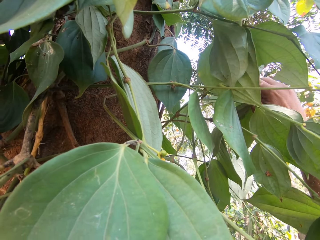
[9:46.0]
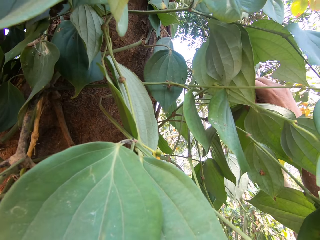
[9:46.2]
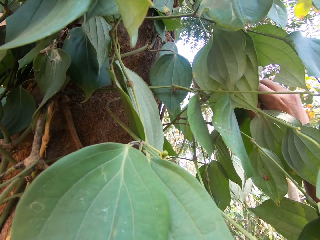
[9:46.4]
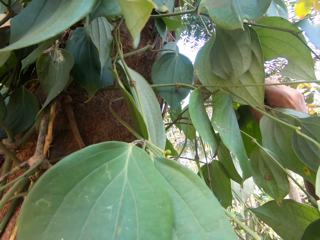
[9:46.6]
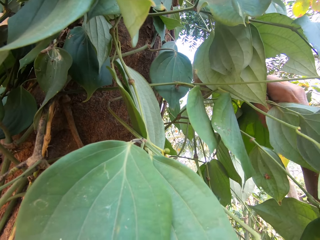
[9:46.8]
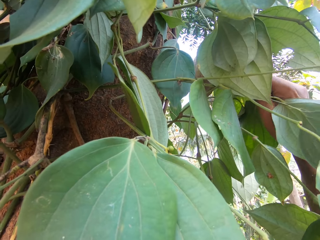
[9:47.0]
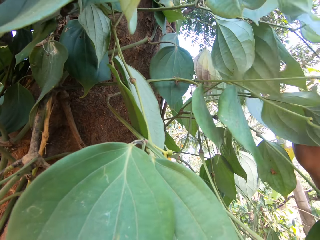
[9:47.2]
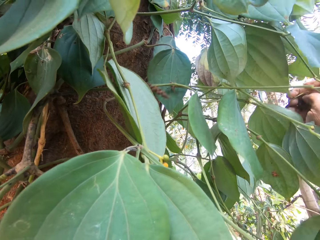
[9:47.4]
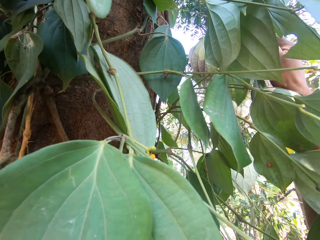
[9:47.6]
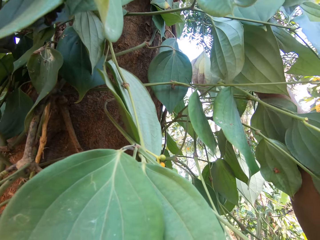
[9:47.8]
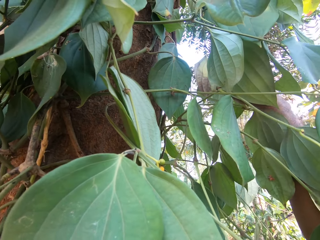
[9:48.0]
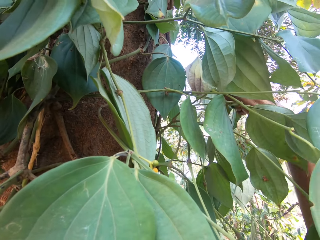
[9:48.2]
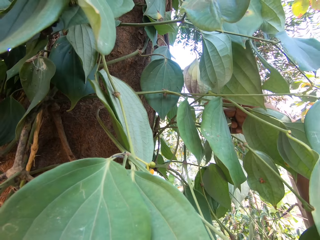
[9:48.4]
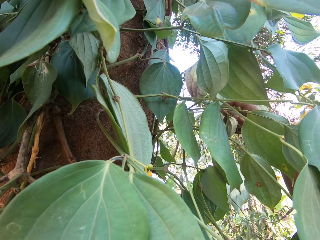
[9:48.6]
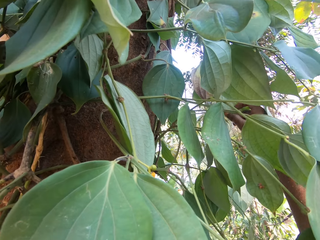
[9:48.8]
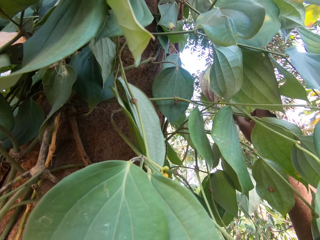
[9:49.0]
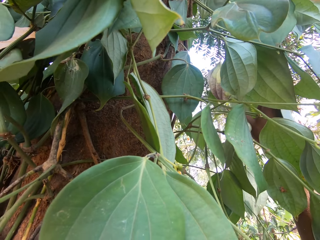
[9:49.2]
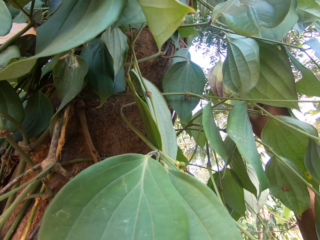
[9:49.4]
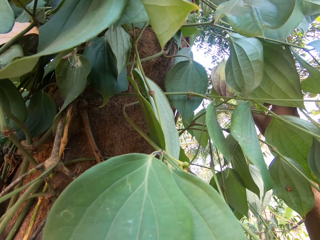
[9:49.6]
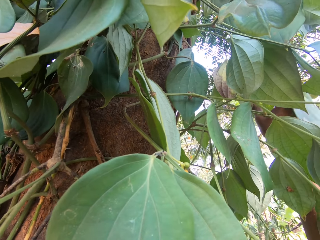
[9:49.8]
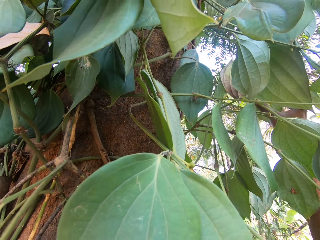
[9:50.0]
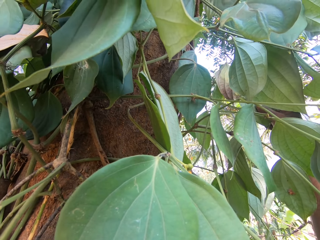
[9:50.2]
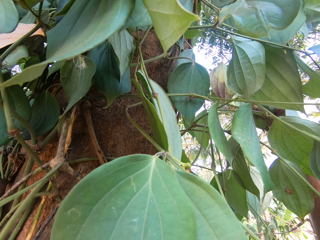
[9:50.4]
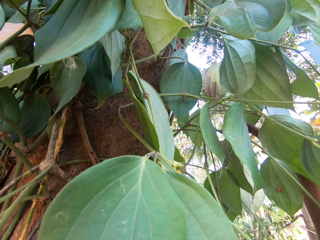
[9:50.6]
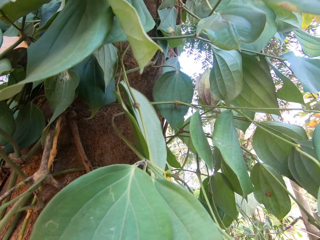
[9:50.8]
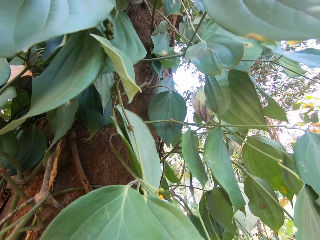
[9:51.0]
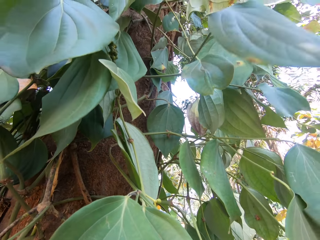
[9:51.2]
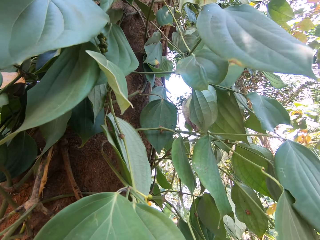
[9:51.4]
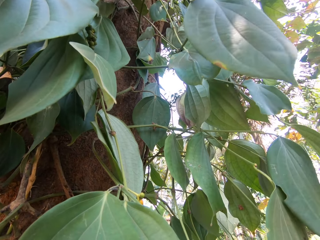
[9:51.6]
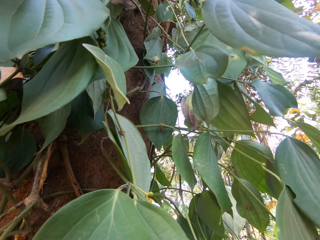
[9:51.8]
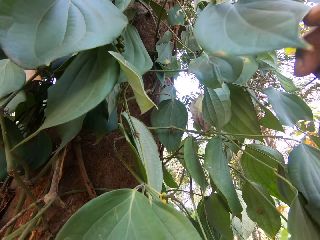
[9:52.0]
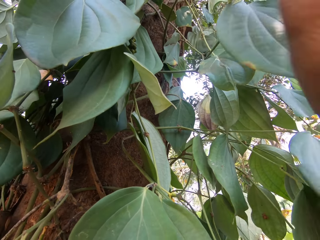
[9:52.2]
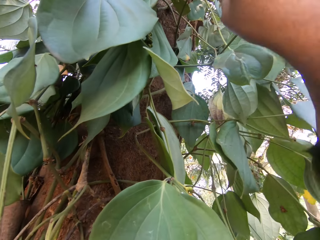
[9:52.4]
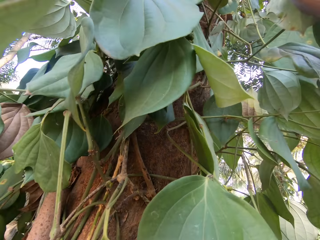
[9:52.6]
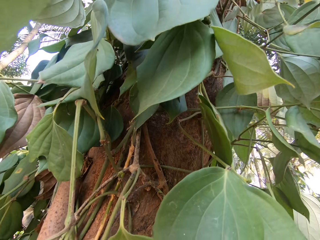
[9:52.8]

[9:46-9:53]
The camera wearer plucks the fruits from the tree with his right hand. He plucks the fruits from the tree again.

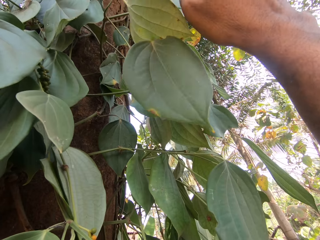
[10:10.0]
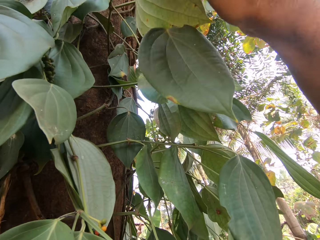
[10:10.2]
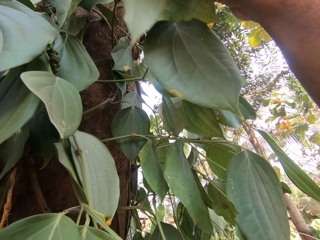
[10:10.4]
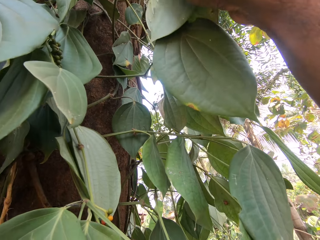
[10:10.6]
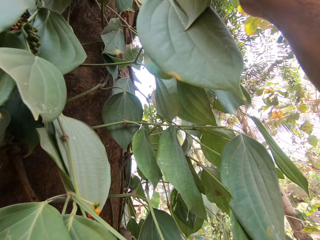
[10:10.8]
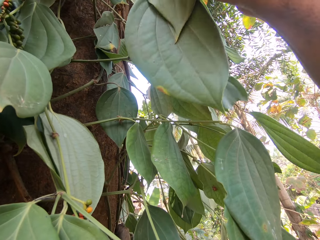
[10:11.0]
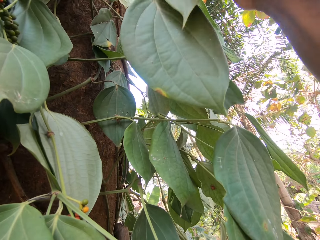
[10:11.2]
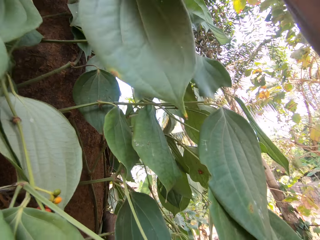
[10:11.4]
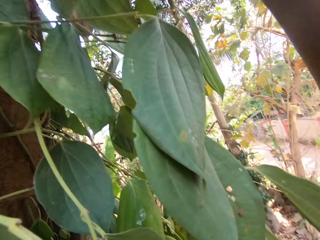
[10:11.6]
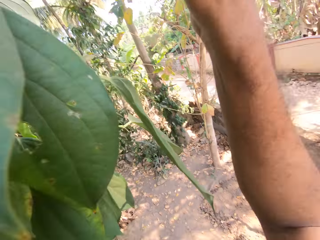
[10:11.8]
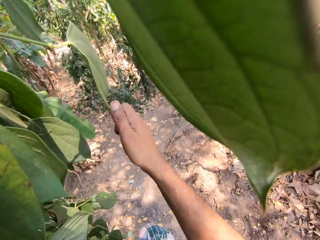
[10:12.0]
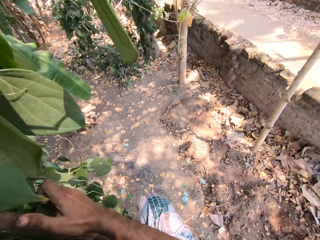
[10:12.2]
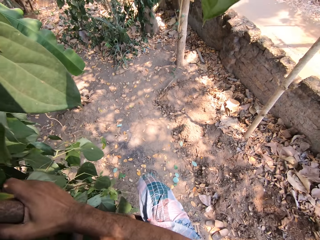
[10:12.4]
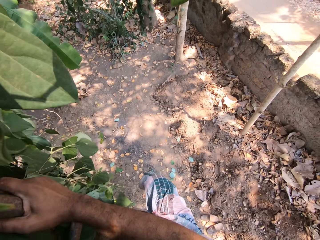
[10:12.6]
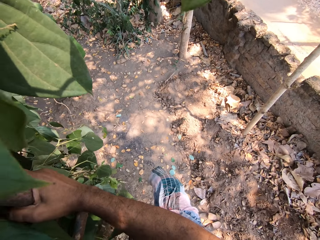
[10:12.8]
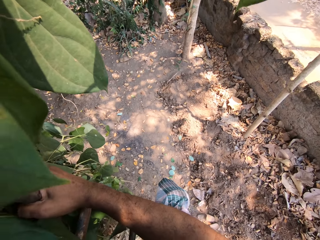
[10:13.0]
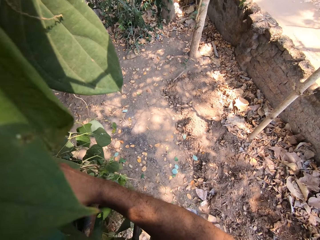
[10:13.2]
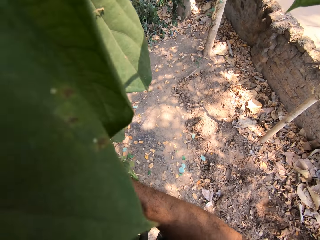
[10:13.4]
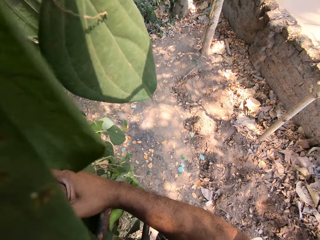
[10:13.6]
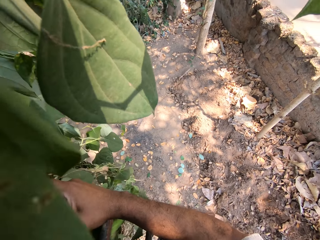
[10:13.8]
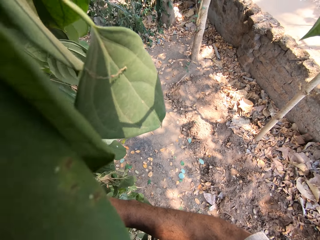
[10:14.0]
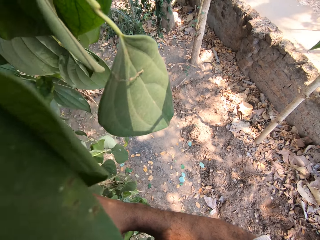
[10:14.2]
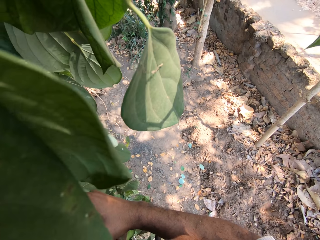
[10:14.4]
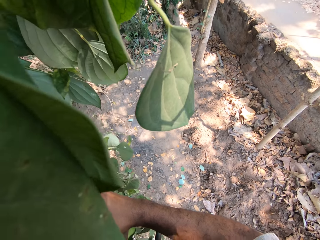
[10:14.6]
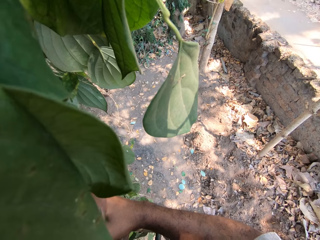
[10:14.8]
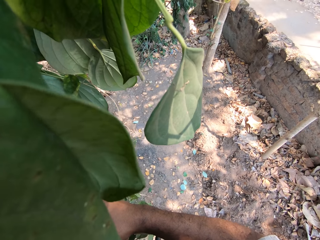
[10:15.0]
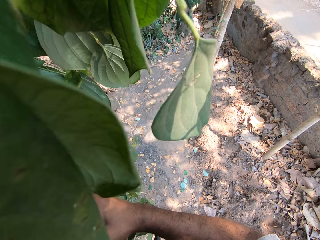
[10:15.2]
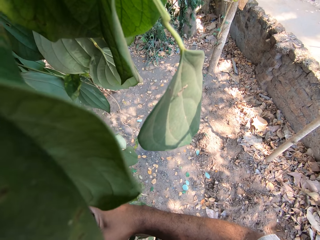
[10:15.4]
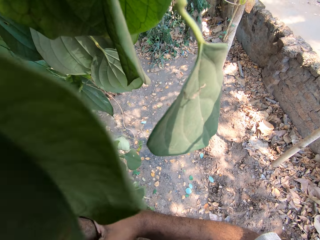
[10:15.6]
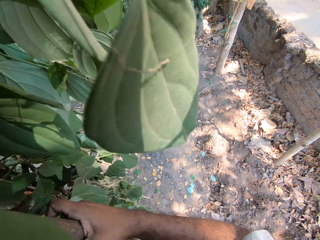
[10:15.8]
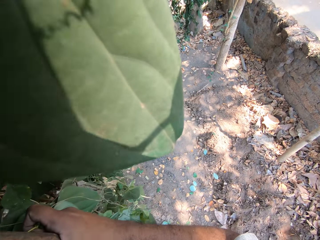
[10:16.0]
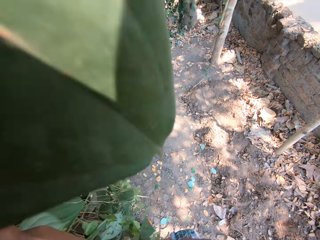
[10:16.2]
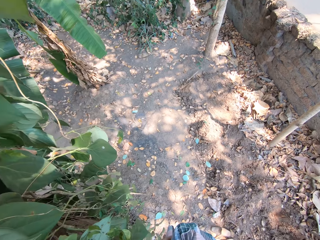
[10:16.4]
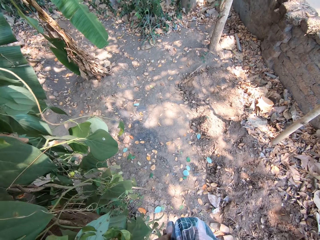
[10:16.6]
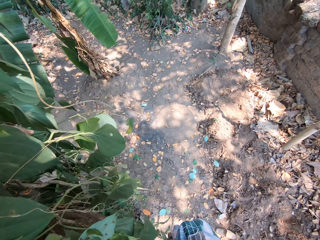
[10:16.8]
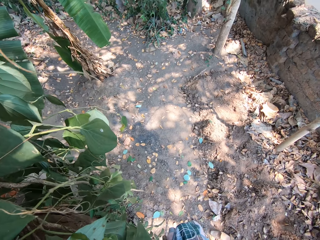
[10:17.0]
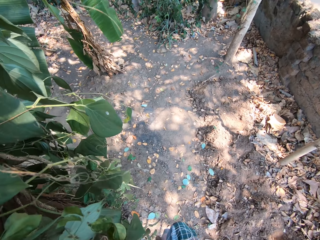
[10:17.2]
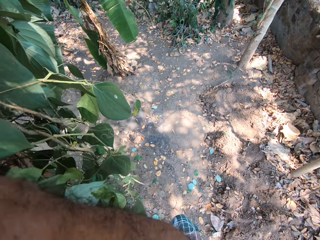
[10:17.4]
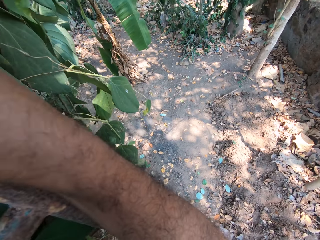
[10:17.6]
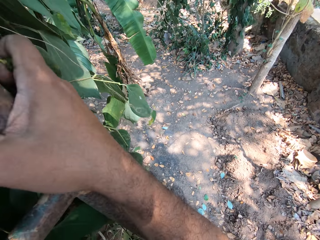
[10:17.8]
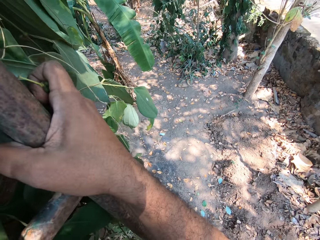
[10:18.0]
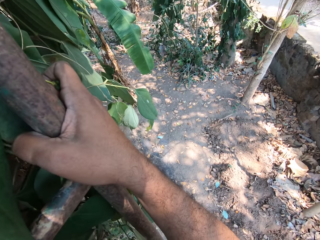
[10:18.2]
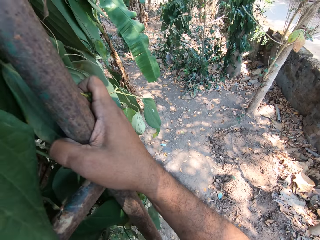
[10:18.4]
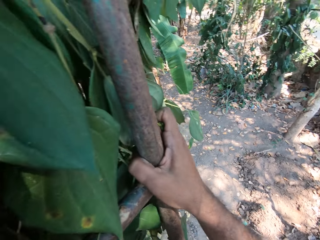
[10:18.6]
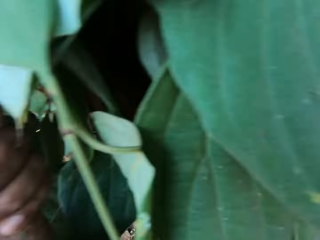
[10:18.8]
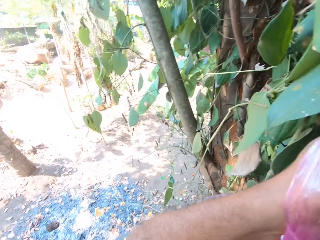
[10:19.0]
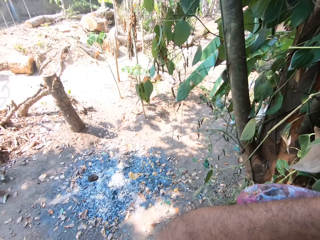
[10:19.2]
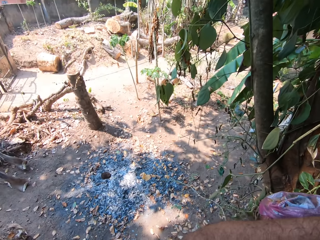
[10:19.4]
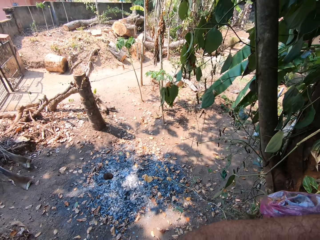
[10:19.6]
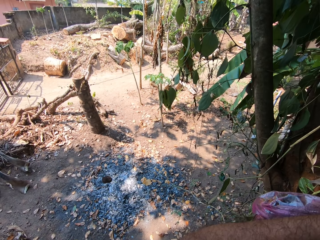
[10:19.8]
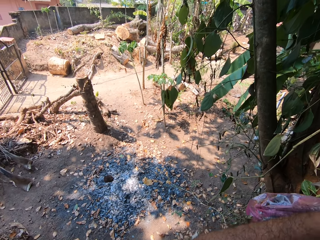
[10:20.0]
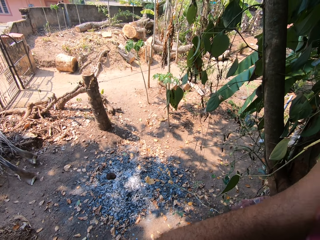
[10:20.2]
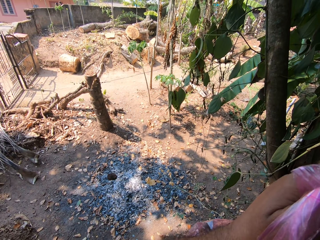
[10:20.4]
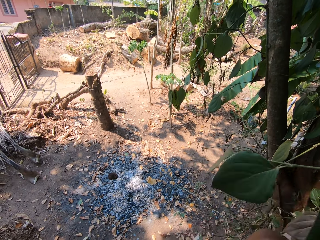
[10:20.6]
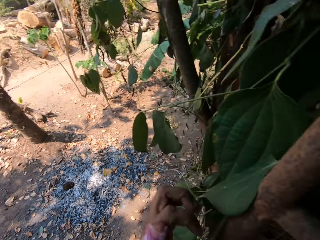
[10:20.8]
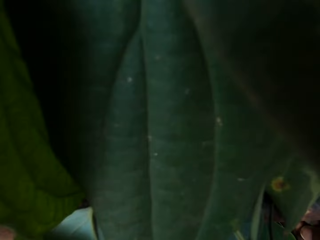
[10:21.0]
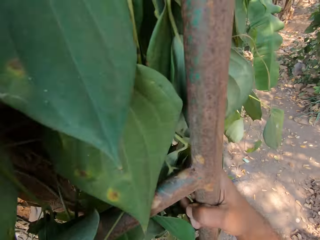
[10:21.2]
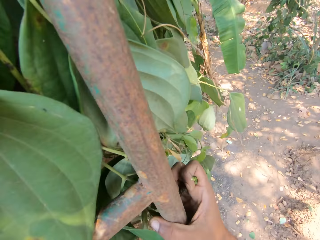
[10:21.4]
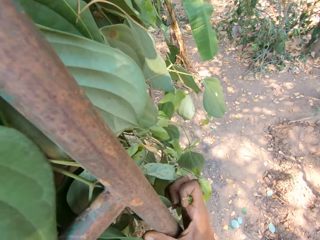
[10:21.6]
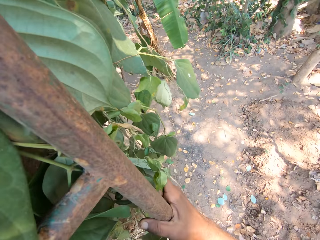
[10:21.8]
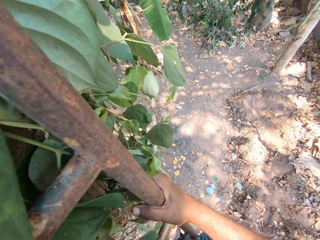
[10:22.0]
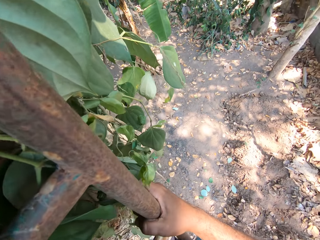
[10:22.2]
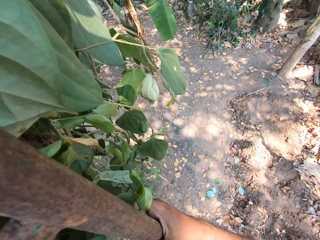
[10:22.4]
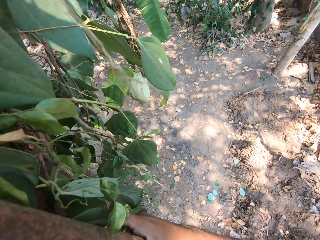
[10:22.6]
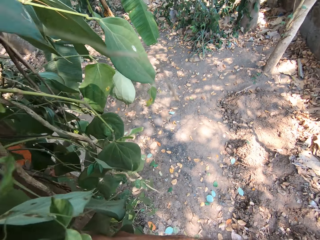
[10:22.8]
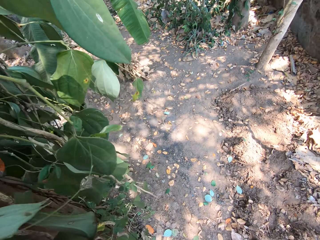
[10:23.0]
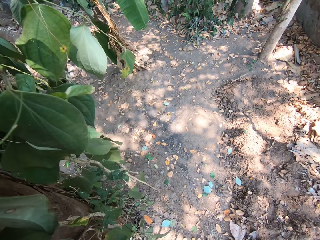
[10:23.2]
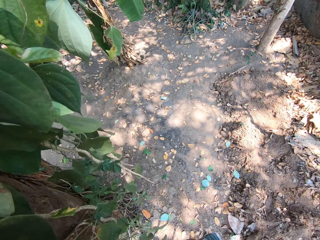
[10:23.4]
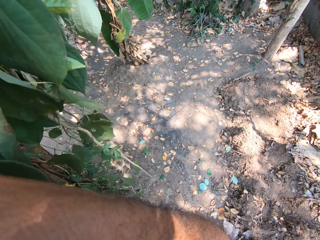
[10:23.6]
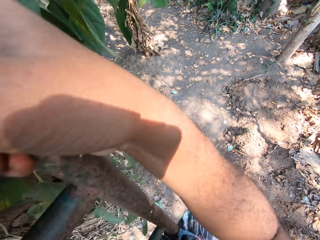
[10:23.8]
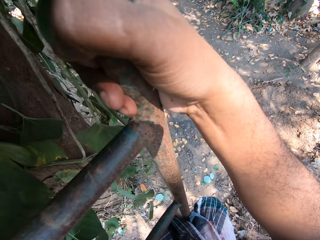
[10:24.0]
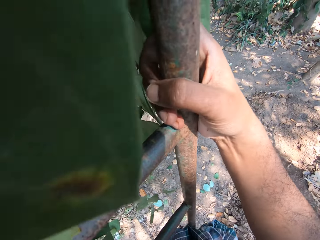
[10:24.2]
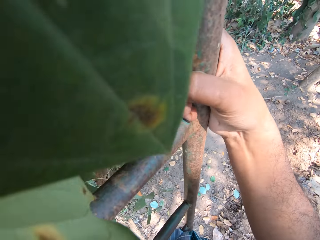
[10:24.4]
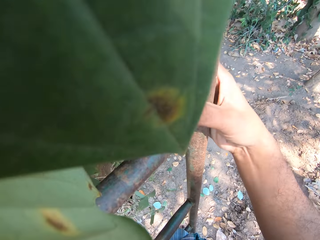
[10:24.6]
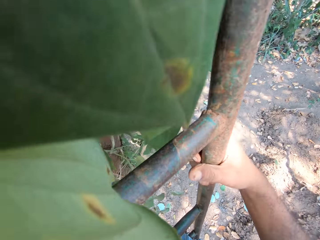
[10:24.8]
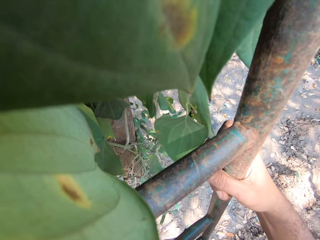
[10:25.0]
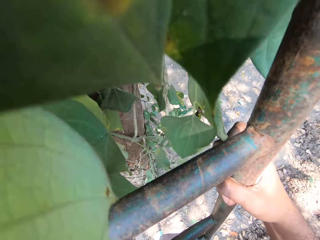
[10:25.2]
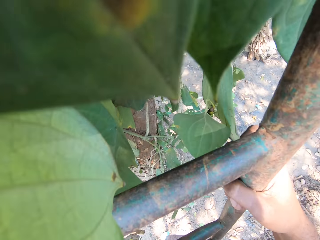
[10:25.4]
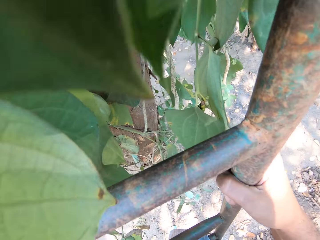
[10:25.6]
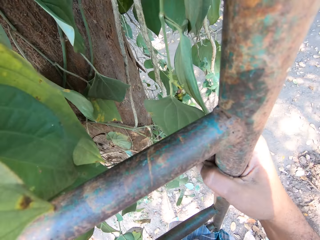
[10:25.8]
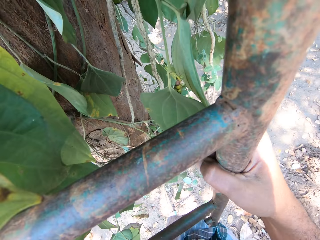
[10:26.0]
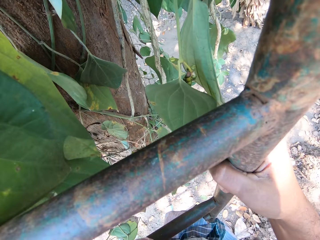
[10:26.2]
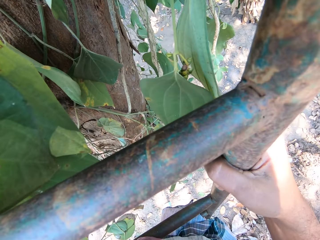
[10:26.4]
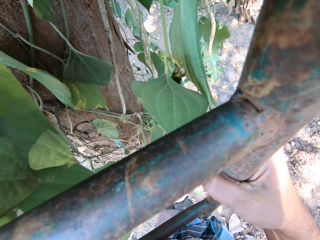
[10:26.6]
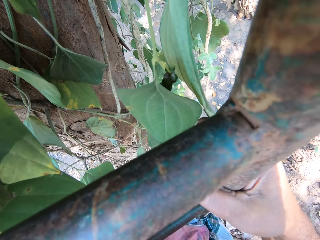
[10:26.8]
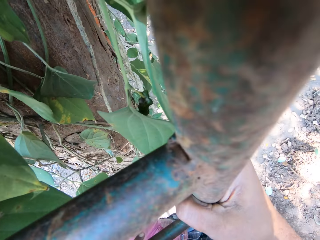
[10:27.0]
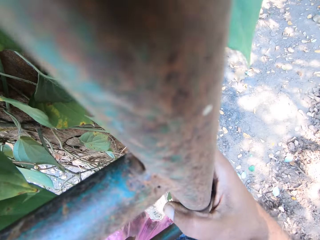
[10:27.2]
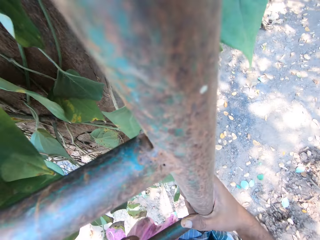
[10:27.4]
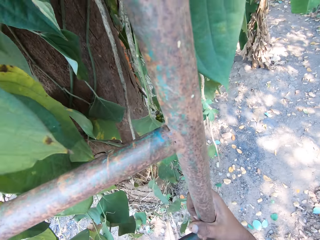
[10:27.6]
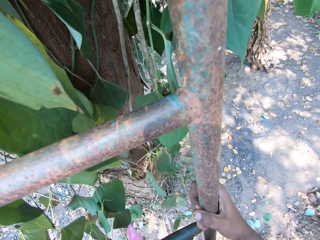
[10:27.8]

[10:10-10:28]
The camera wearer raises the hand. He holds the ladder with his right hand. He looks around. He climbs down the ladder. He adjusts his right hand on the ladder. He climbs down the ladder and looks around. He holds the ladder with his left hand. He holds the fruit in the hand. He climbs down the ladder. He climbs down the ladder again. He looks around. He adjusts his right hand on the ladder.
